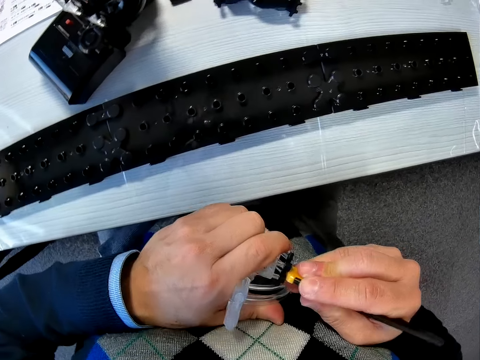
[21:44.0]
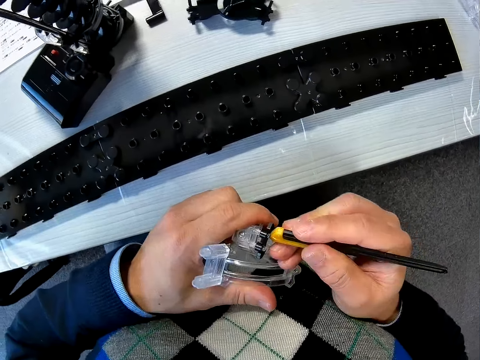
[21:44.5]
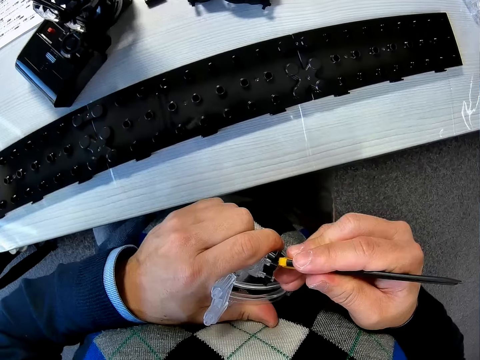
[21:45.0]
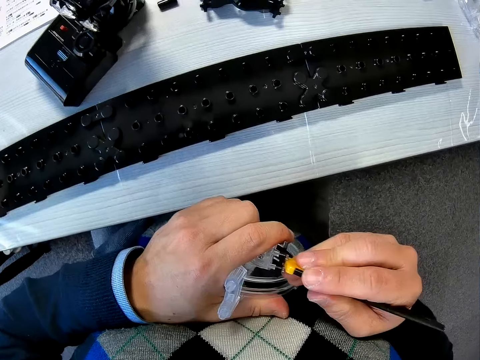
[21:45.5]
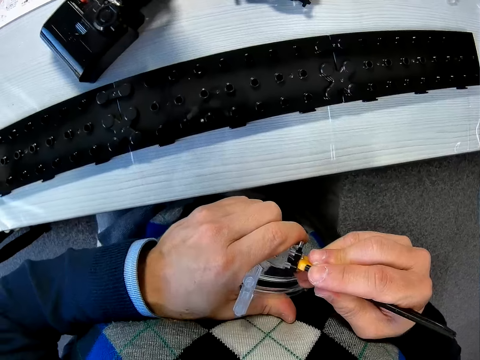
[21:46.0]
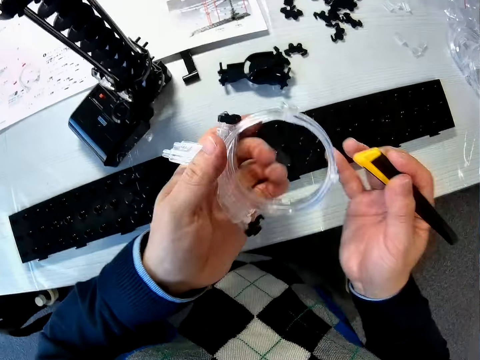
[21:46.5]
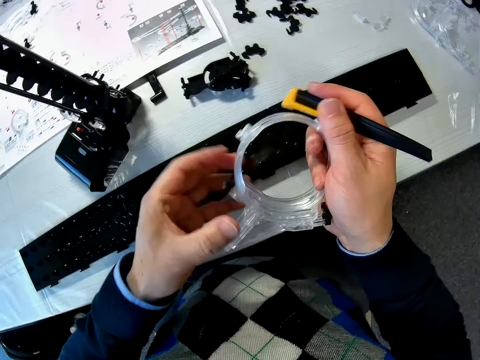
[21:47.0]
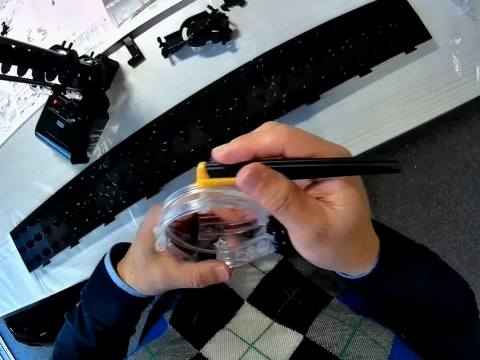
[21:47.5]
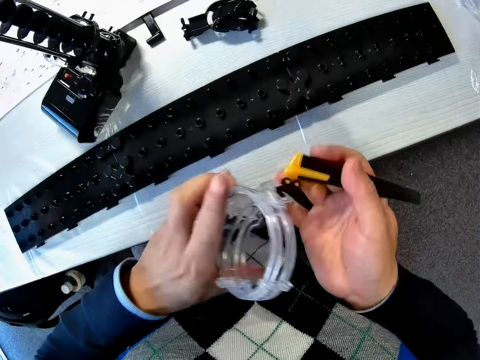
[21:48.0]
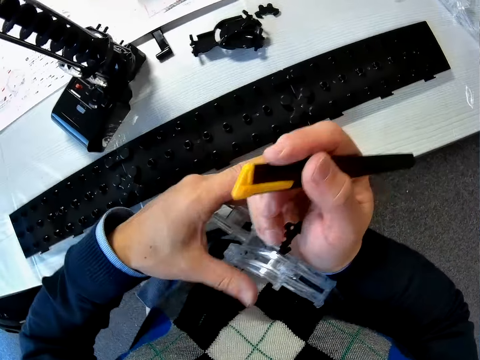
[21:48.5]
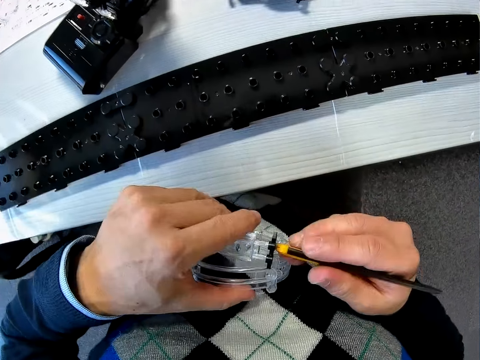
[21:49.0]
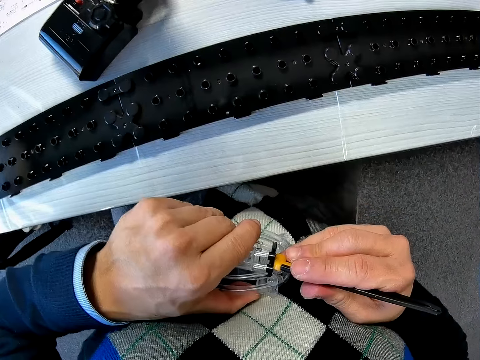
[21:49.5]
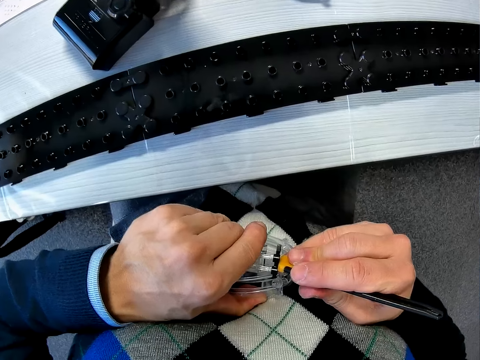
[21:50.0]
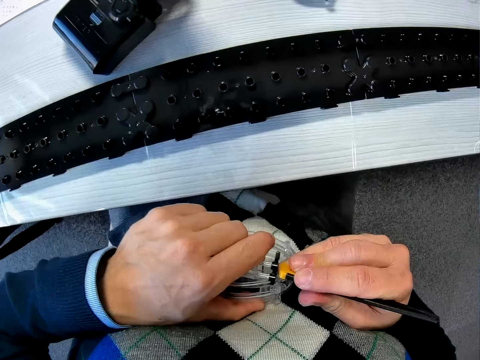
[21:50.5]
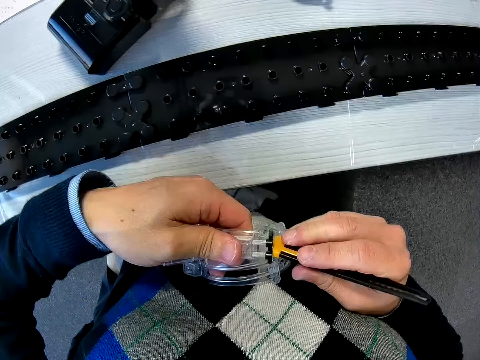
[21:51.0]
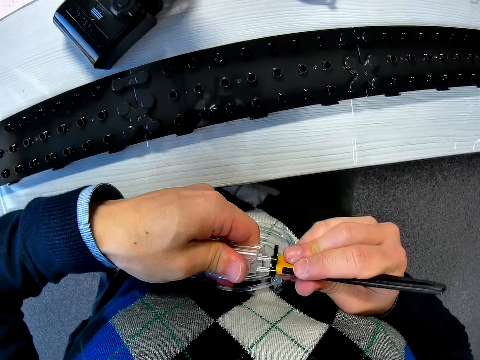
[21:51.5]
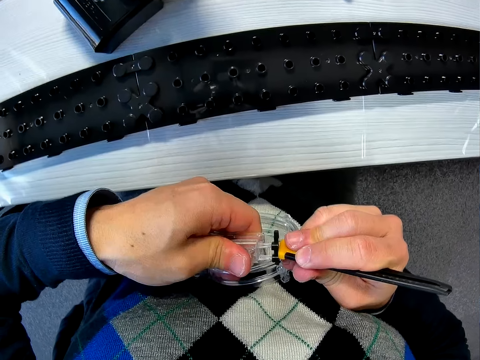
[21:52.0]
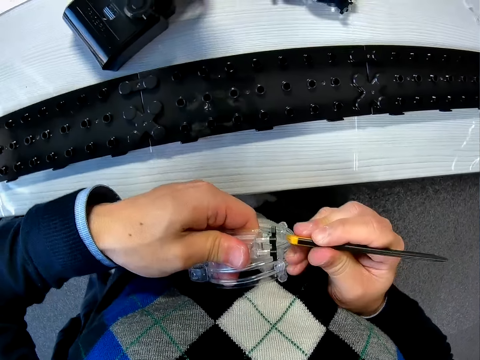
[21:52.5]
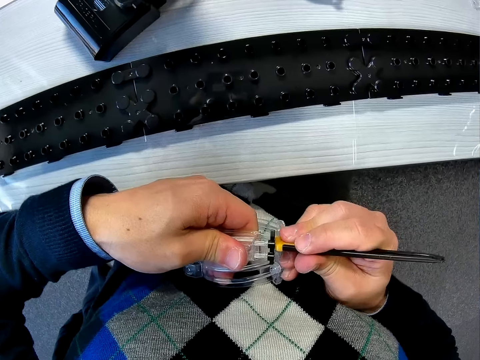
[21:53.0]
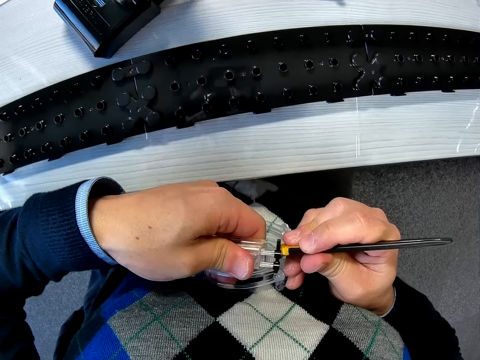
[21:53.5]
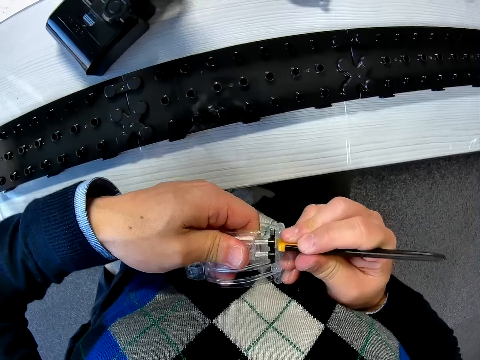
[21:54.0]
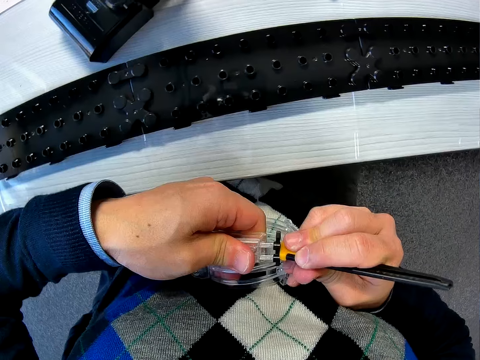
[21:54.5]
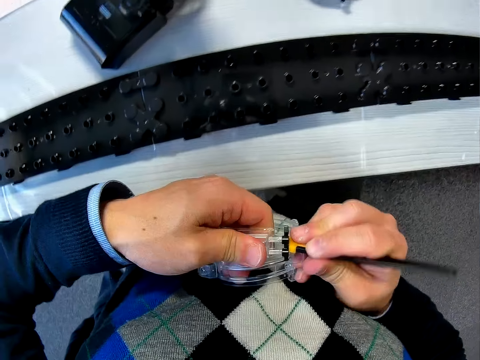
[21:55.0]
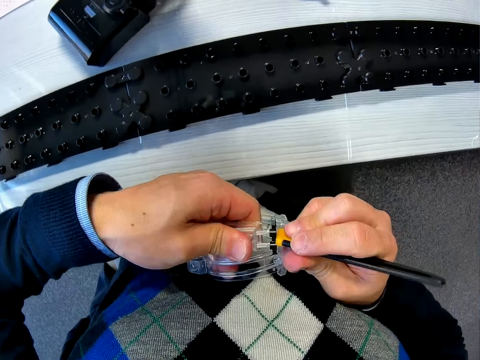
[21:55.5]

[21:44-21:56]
The camera wearer adjusts the loop part. They tighten the rail stand on the loop part.

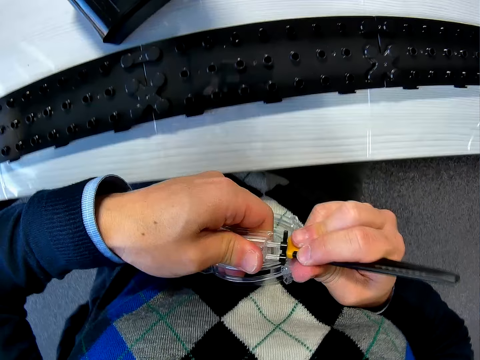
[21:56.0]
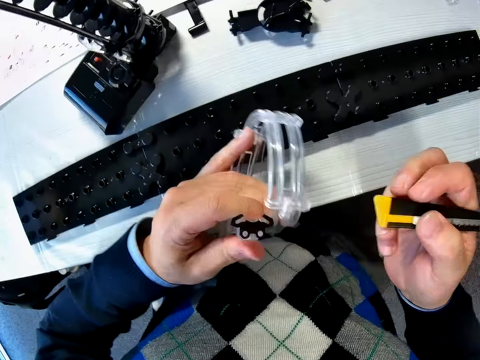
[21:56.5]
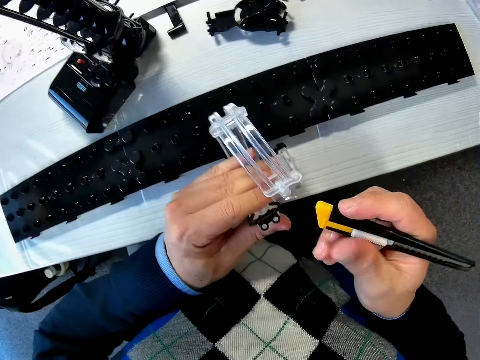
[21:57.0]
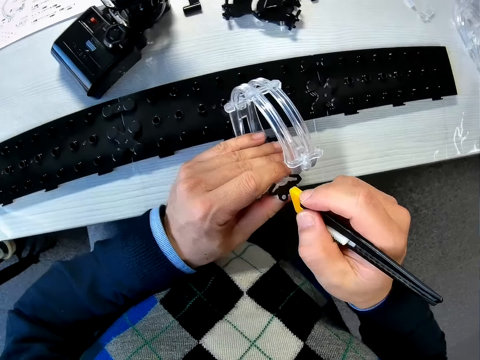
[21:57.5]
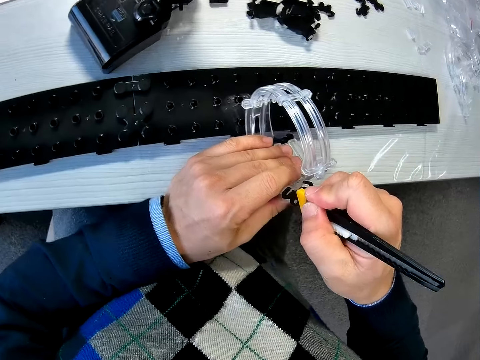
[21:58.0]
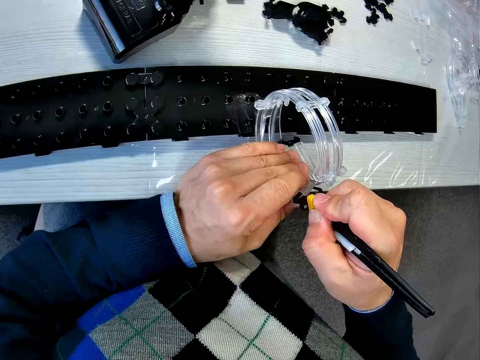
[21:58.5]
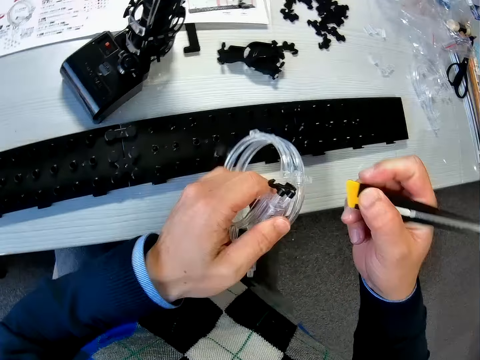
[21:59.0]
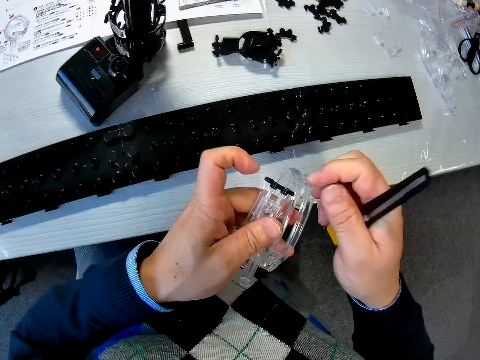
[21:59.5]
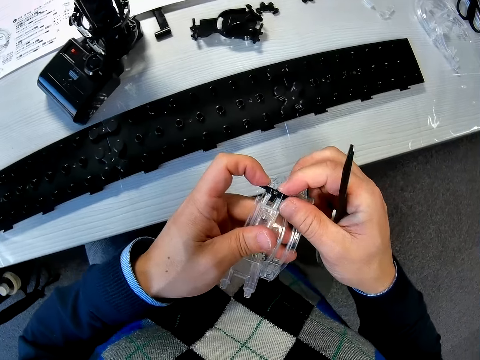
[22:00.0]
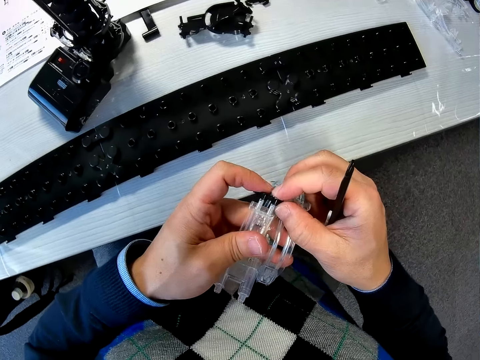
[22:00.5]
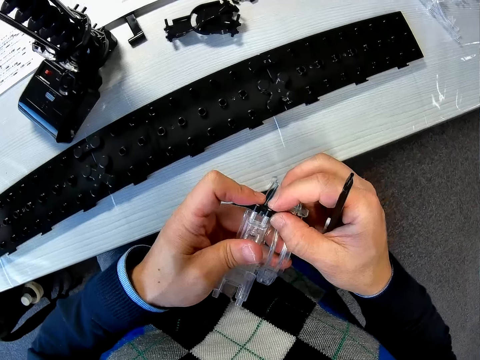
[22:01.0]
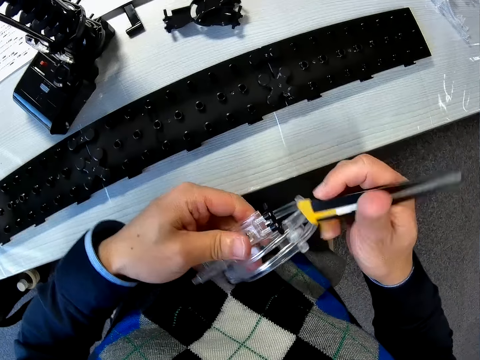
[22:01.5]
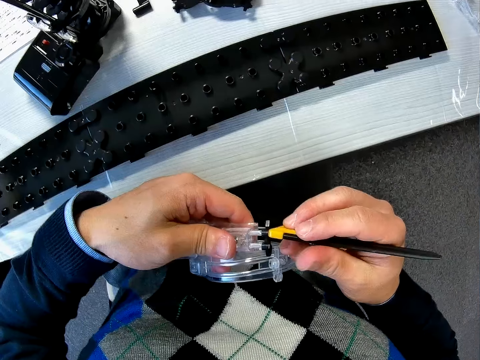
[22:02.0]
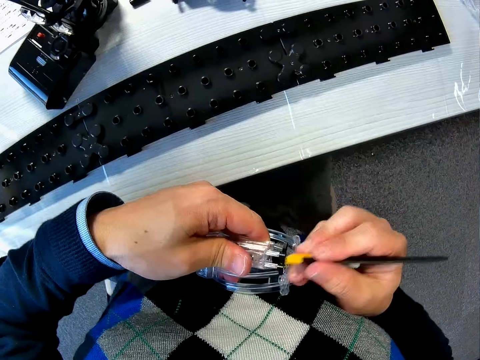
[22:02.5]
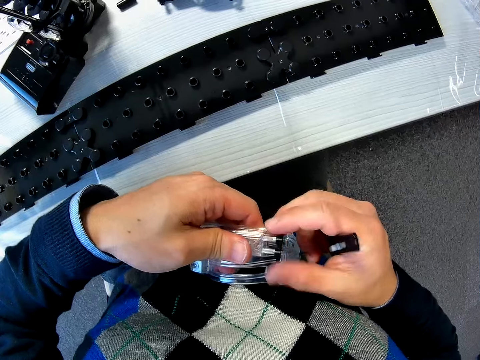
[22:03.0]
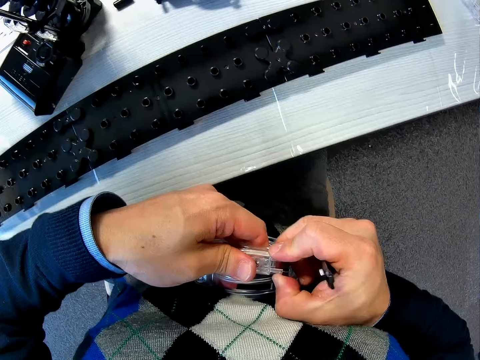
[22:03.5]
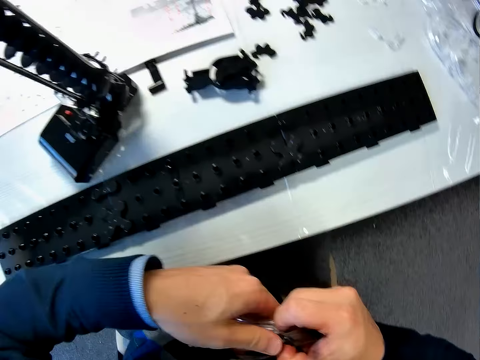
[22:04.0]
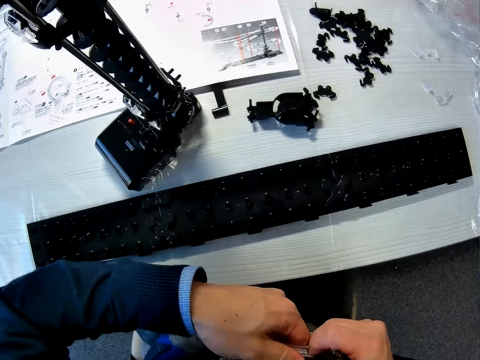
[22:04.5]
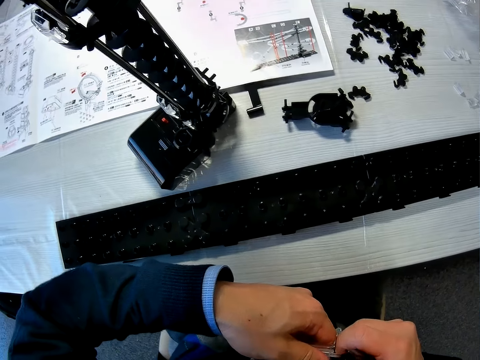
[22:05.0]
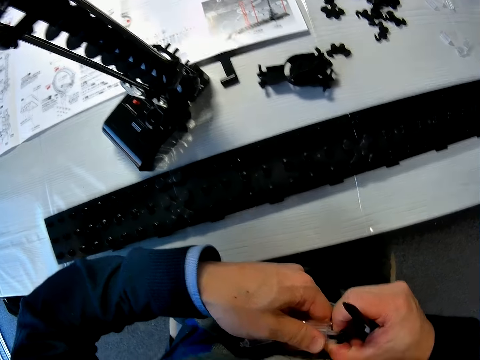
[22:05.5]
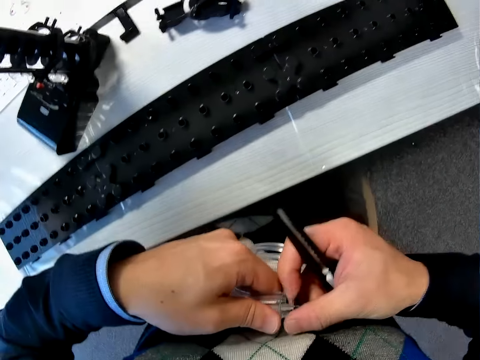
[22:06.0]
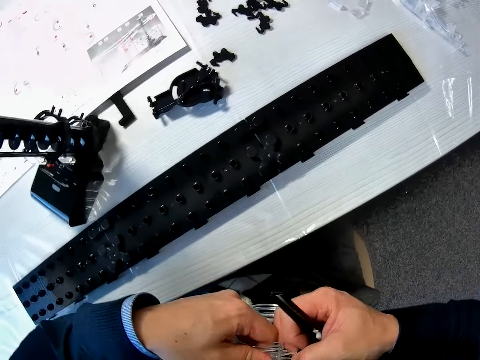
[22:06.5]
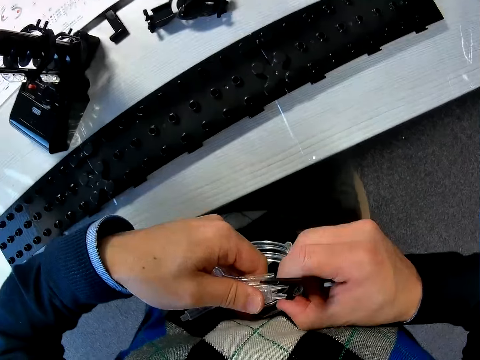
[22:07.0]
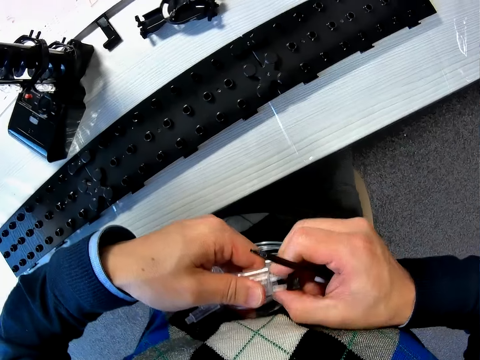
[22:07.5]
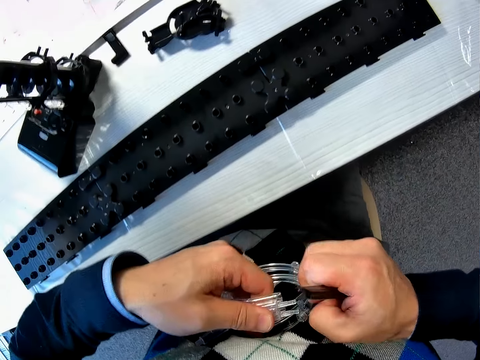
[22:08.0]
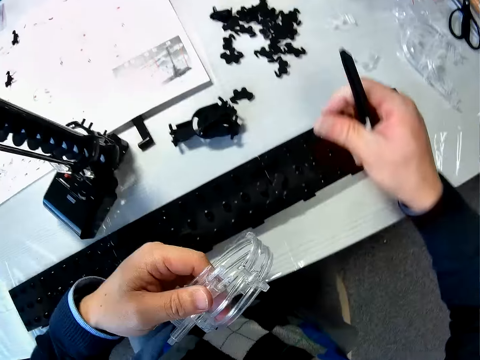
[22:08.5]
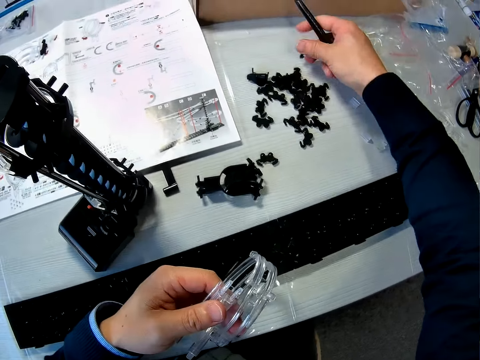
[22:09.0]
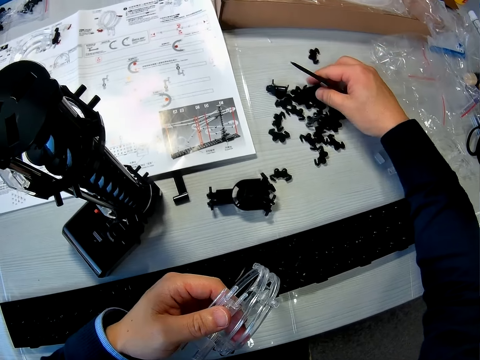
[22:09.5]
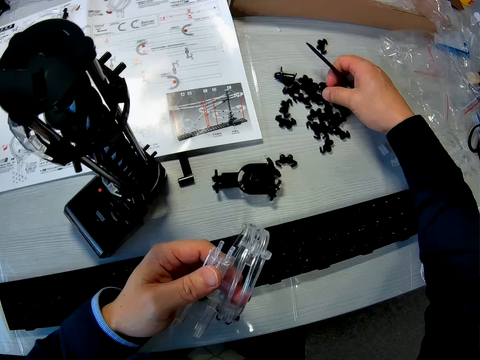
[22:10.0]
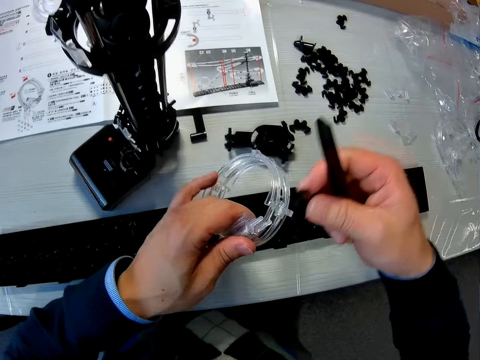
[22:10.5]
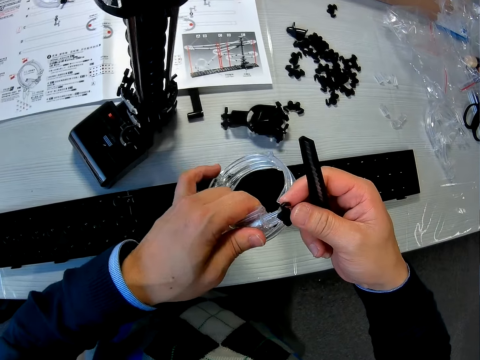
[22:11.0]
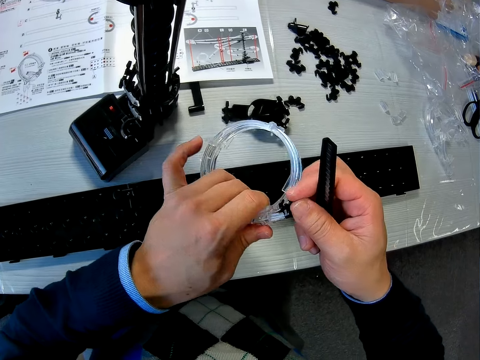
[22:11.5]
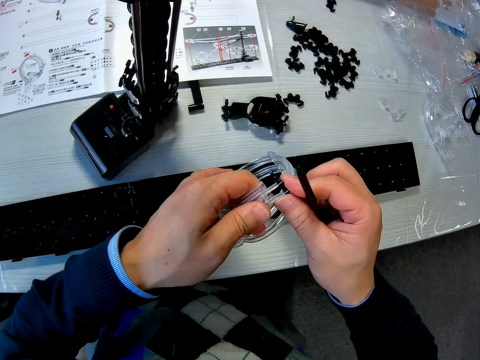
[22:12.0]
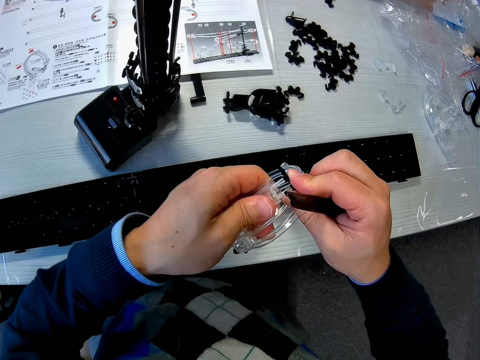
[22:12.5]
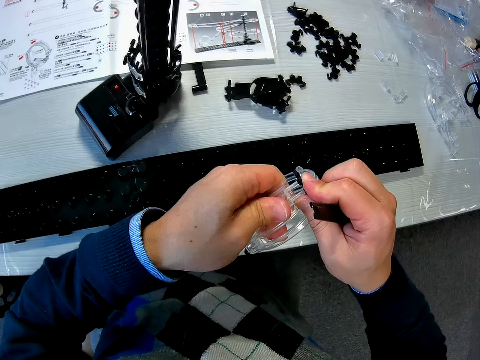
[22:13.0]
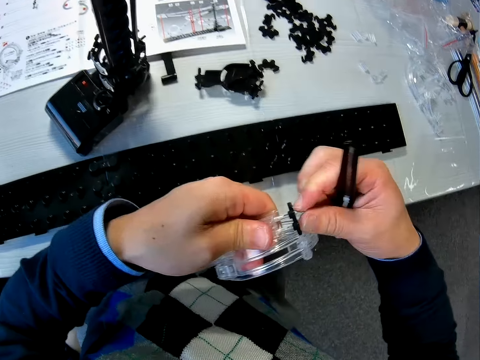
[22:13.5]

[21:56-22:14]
The camera wearer adjusts the loop part. He tightens the rail stand on the loop part. He removes a black part from the joined marble roller coaster parts with his right hand. He drops the black part on the table. He picks up another black marble roller coaster part on the table with his right hand. He fixes the black marble roller coaster part with the white part together with both hands.
